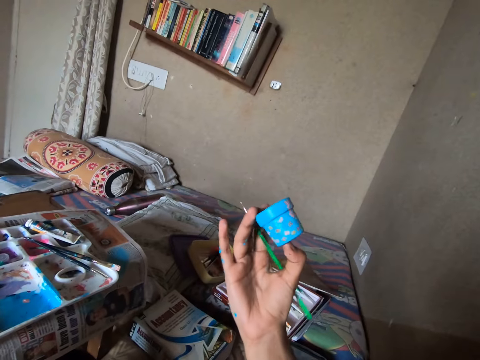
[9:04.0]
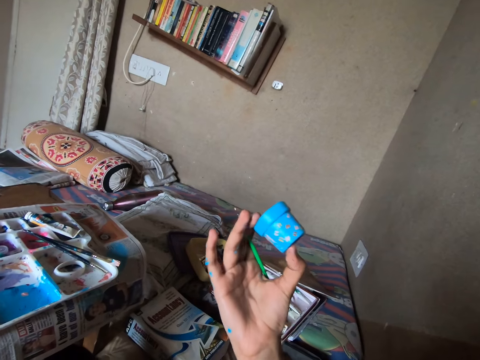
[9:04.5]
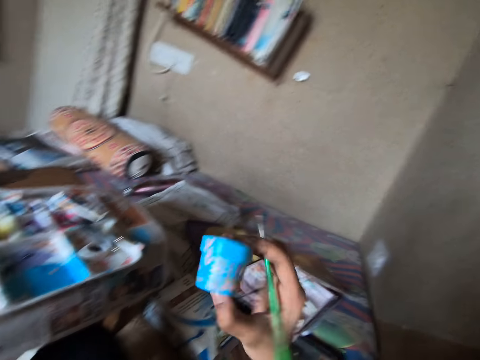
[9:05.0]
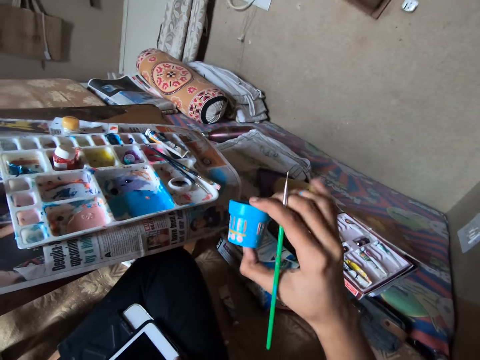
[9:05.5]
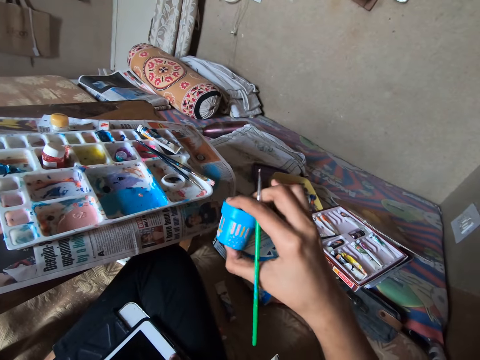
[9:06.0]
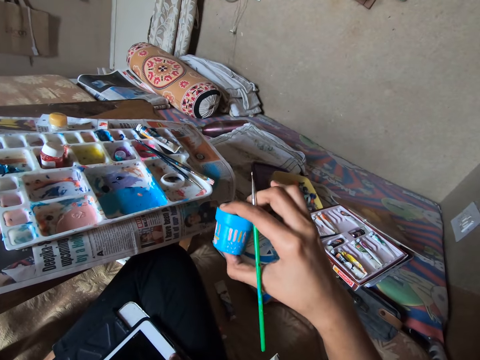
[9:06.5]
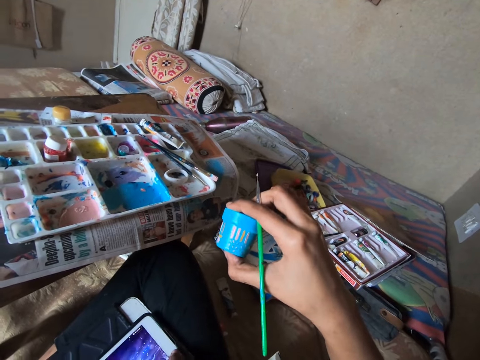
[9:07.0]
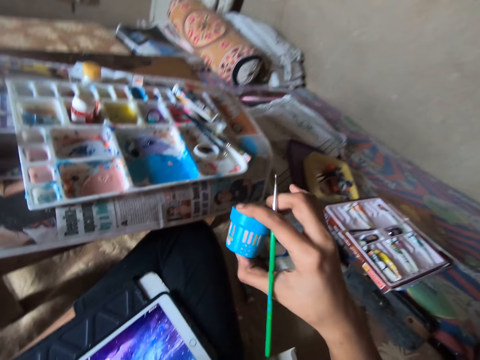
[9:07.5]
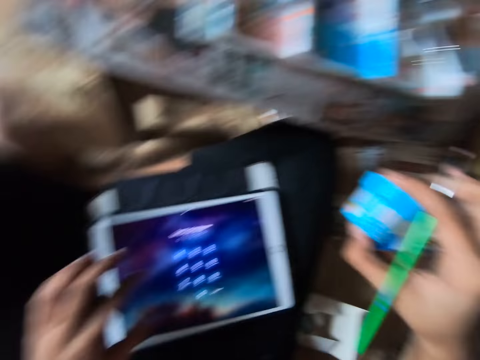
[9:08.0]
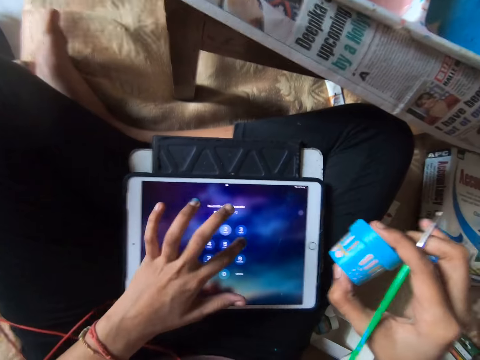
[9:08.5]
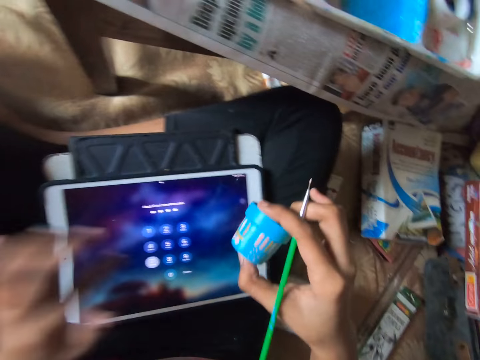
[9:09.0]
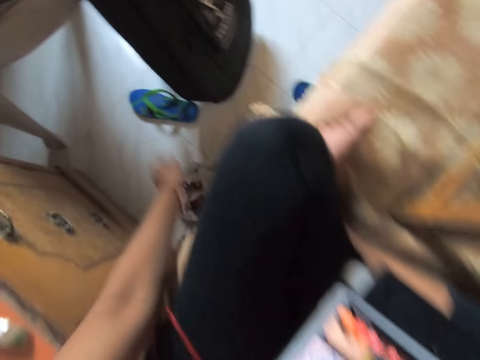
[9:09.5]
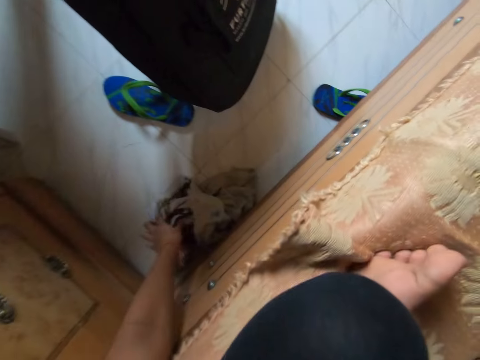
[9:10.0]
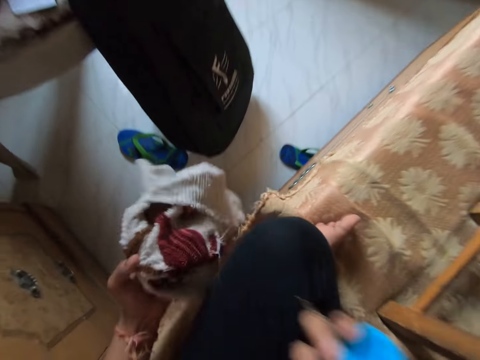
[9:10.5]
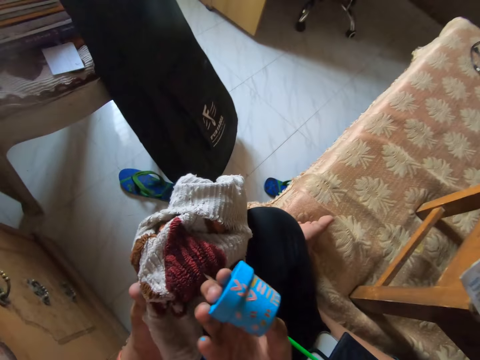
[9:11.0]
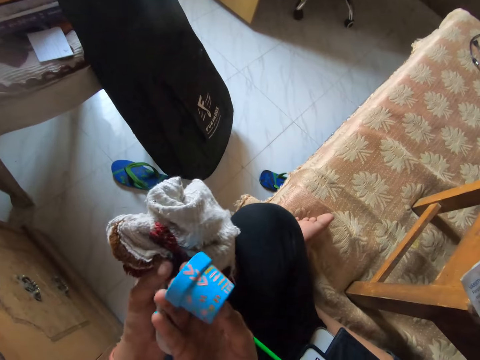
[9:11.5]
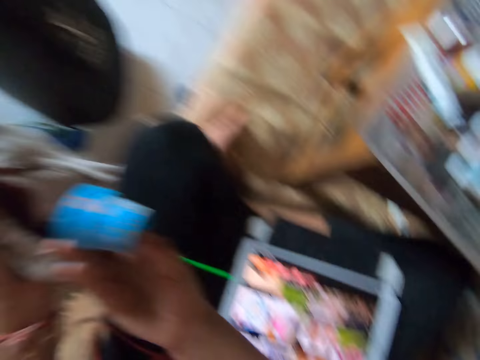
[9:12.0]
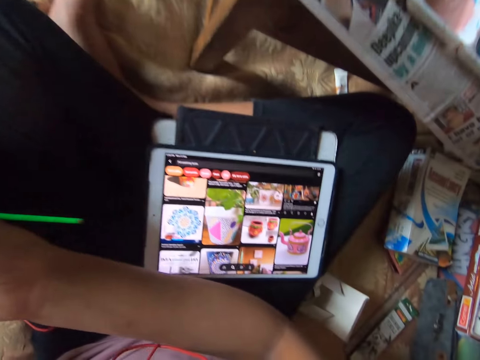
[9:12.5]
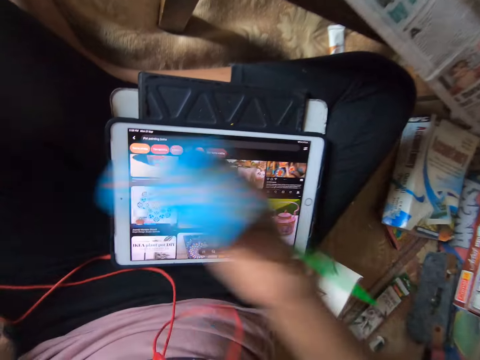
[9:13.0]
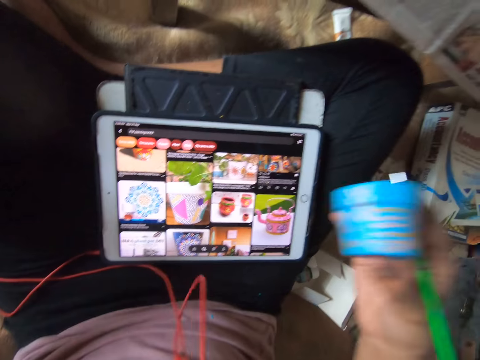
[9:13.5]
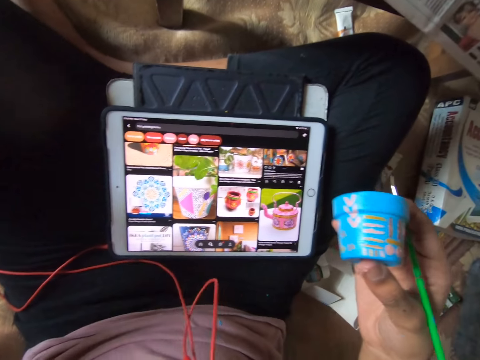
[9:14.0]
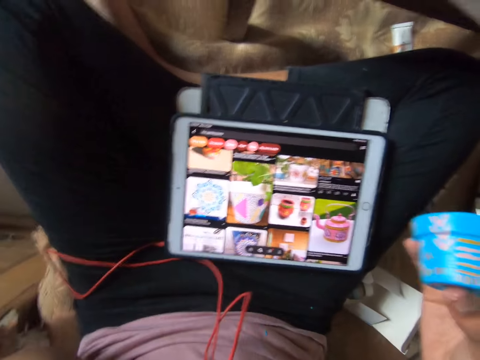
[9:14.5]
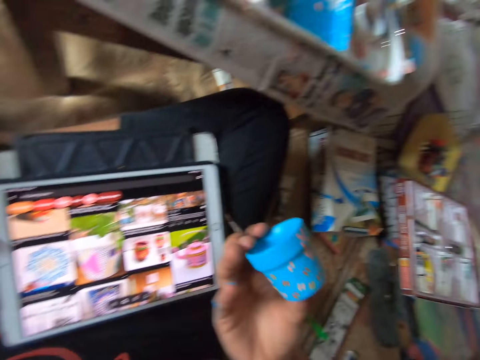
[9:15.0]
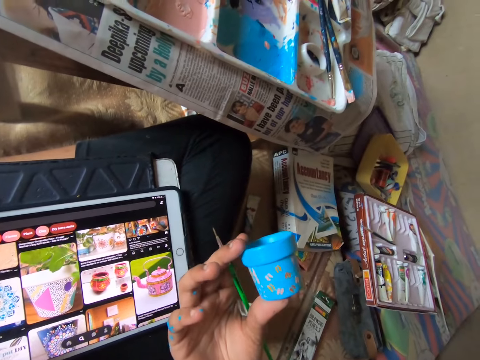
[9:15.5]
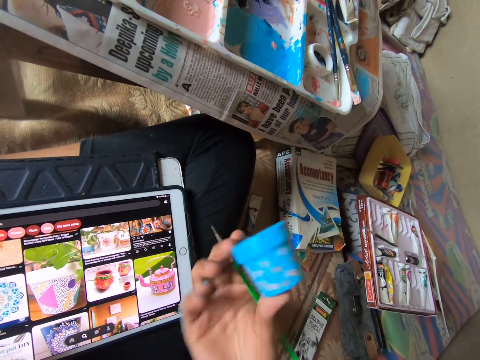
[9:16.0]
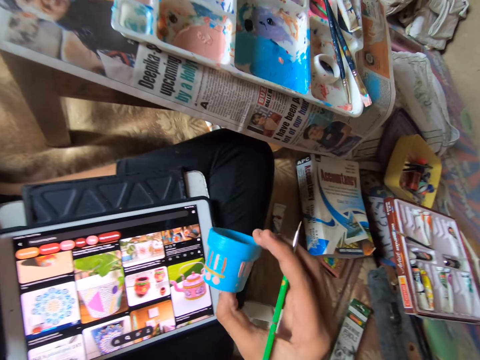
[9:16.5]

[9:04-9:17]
The camera wearer unlocks the tablet with his left hand. He picks up a cloth with his left hand. He cleans the tip of the brush with the cloth in his left hand. He puts down the cloth. He examines the terracotta pot.

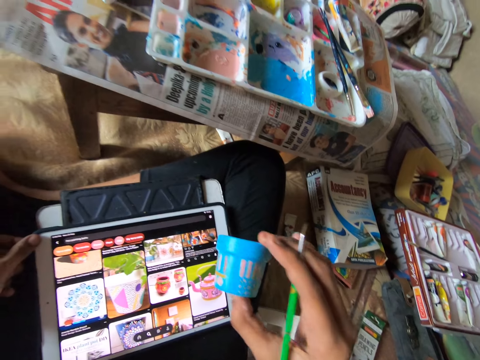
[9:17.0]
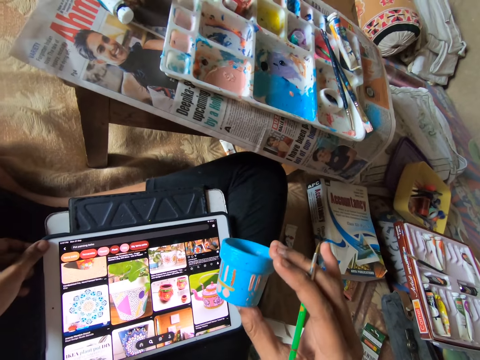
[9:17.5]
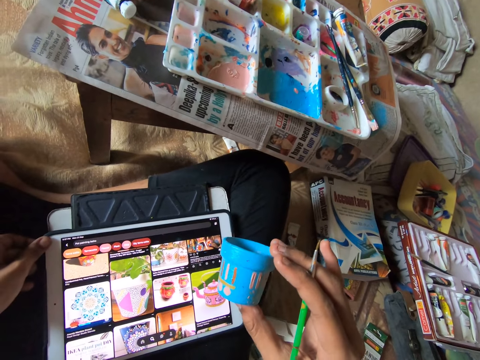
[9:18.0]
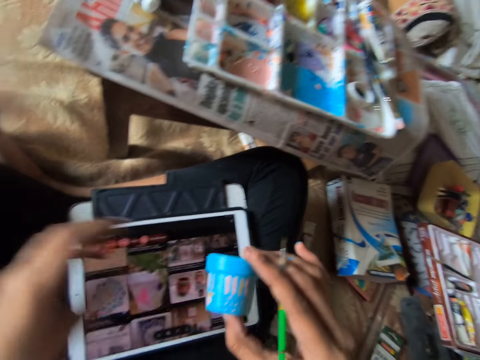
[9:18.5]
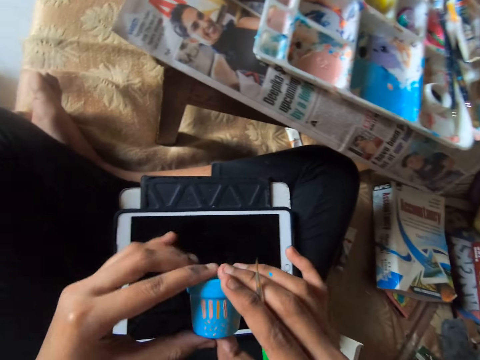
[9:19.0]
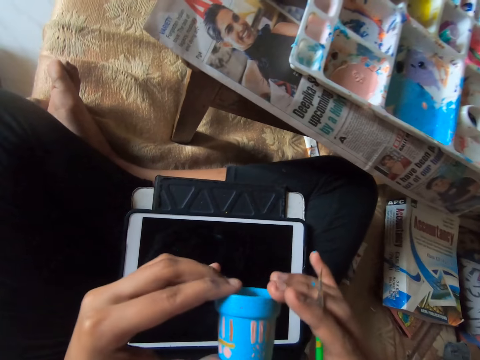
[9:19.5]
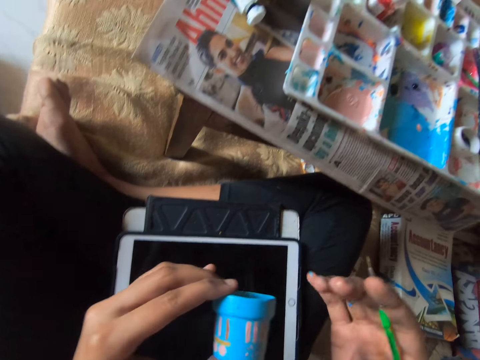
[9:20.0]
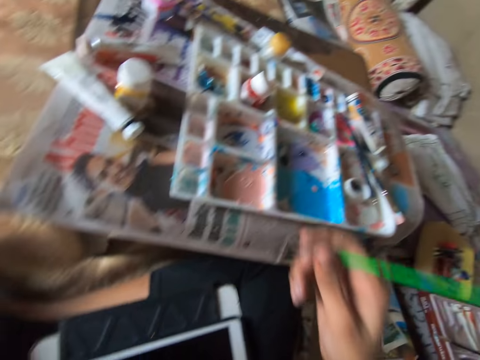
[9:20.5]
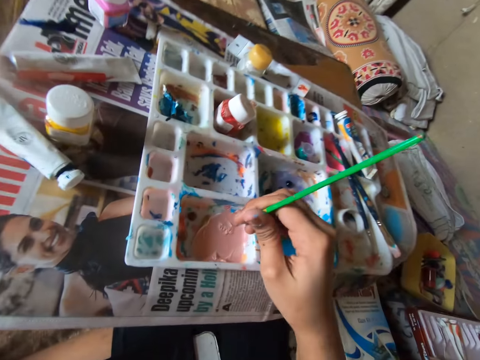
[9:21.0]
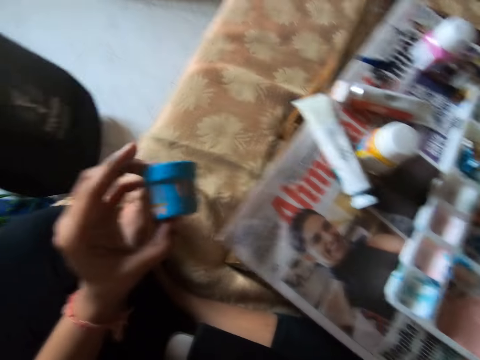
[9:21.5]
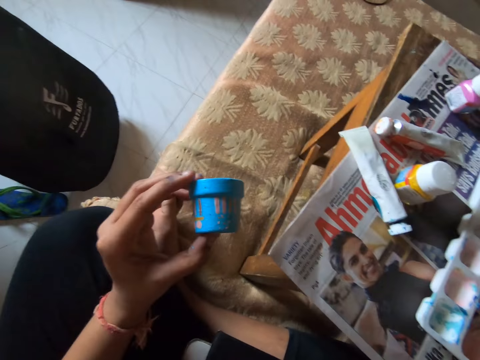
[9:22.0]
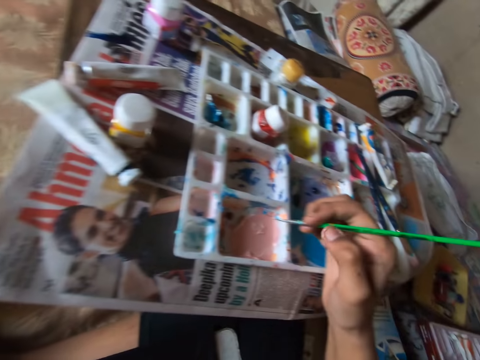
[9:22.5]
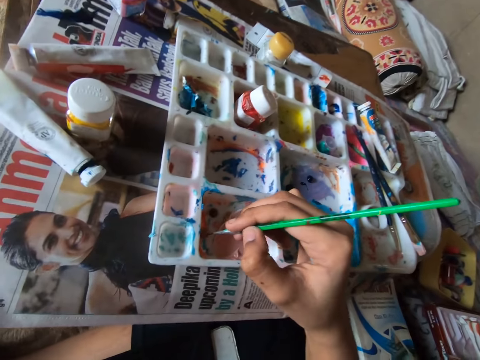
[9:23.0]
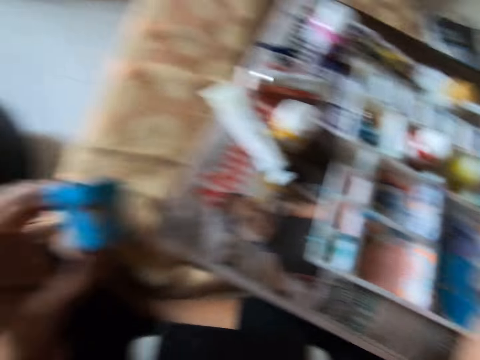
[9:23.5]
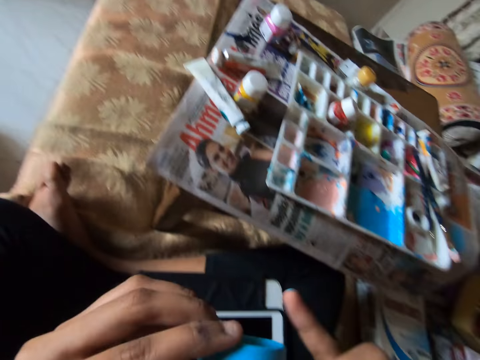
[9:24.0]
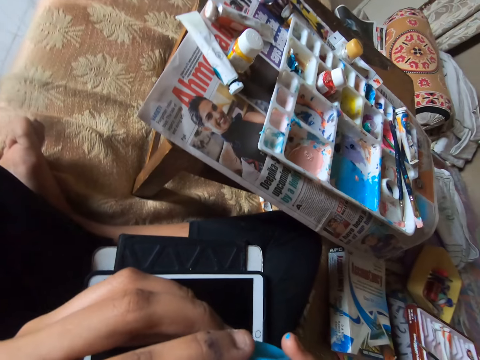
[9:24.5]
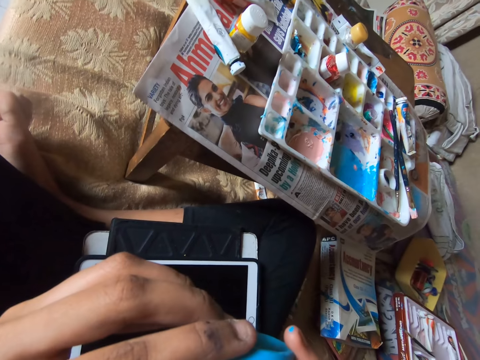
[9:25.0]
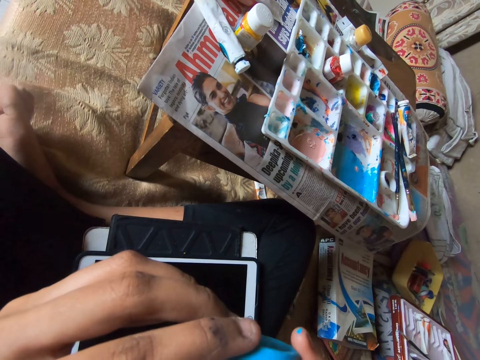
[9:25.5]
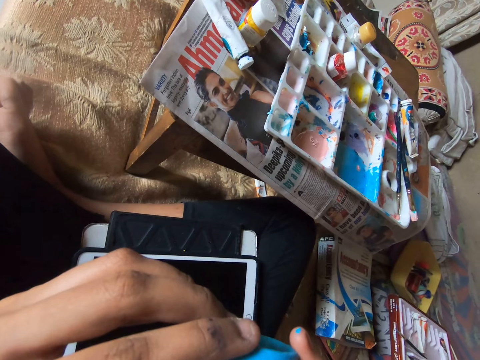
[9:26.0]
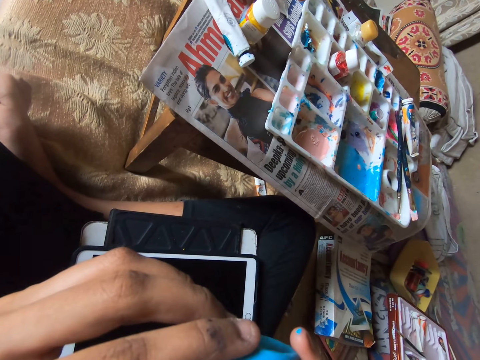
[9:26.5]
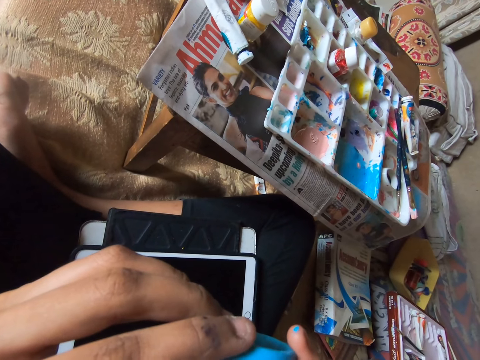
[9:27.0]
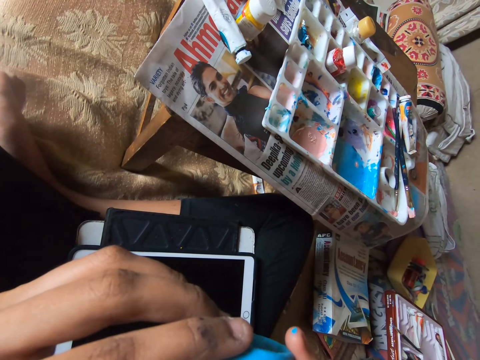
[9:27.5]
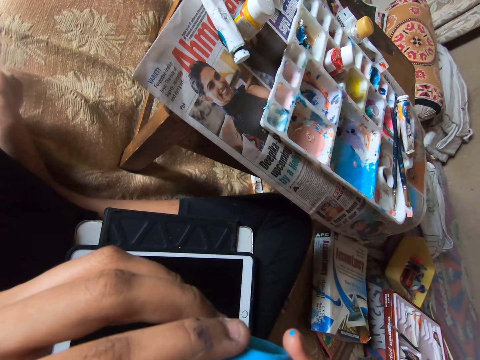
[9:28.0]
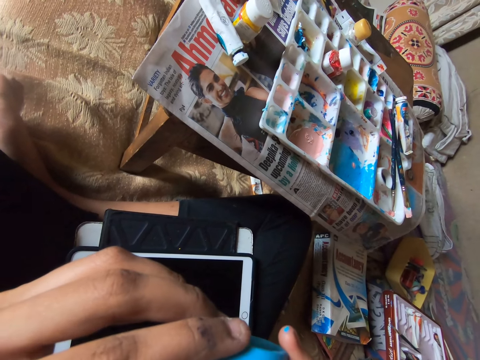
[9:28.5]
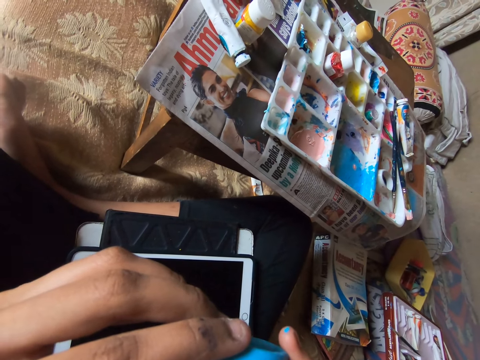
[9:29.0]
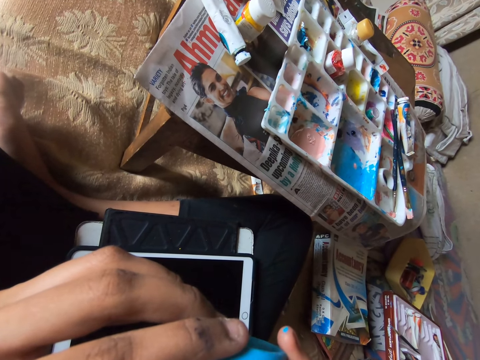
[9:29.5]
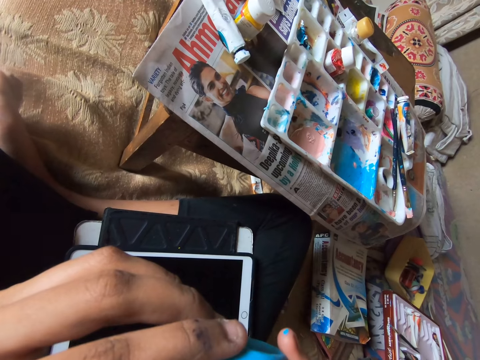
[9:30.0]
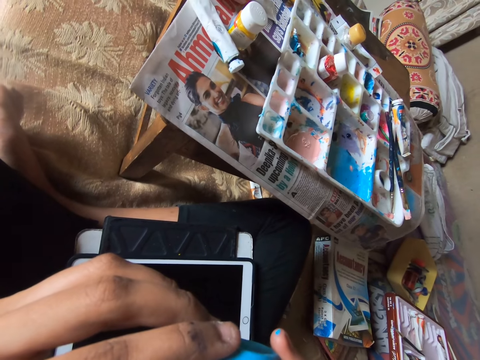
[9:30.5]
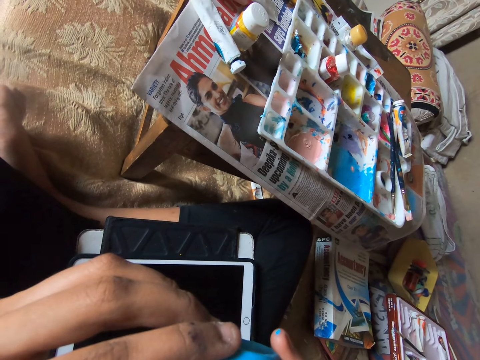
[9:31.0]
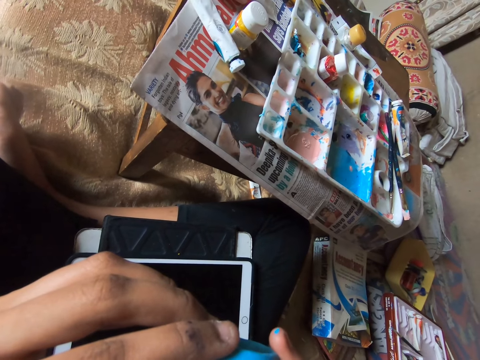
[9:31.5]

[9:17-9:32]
The camera wearer moves the cup to his left hand. He uses the brush to dab paint with his right hand. He designs a small cup in his left hand with a paint brush in his right hand.
